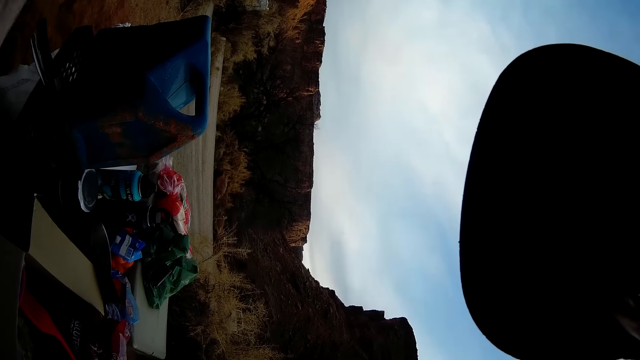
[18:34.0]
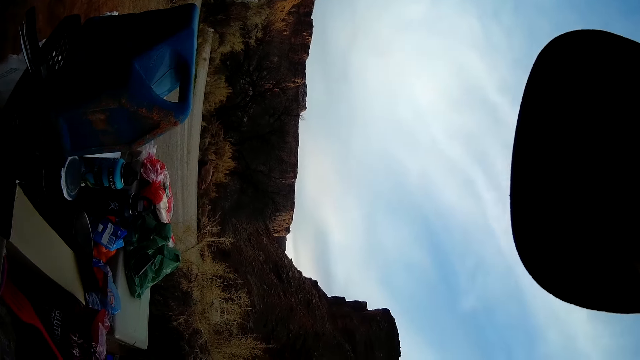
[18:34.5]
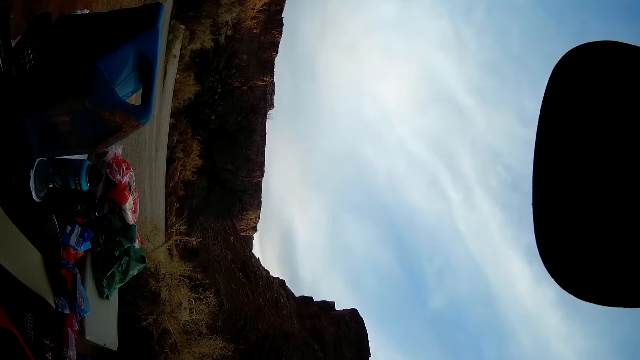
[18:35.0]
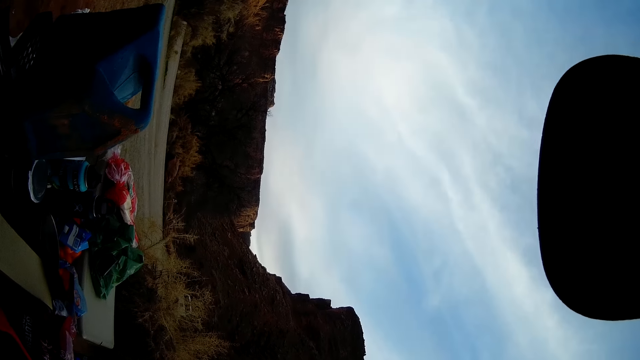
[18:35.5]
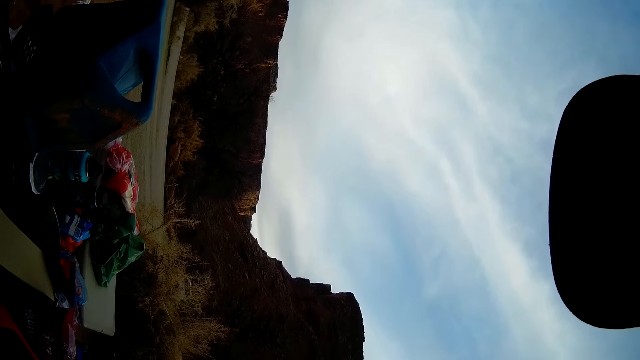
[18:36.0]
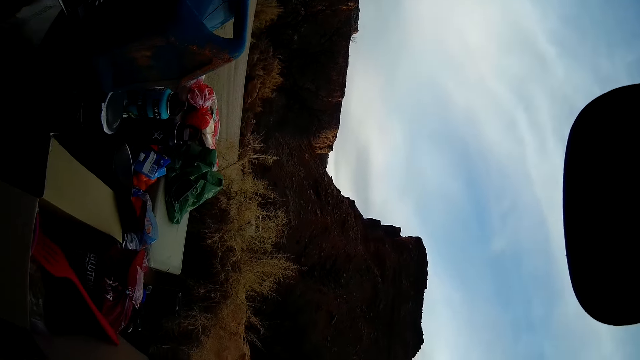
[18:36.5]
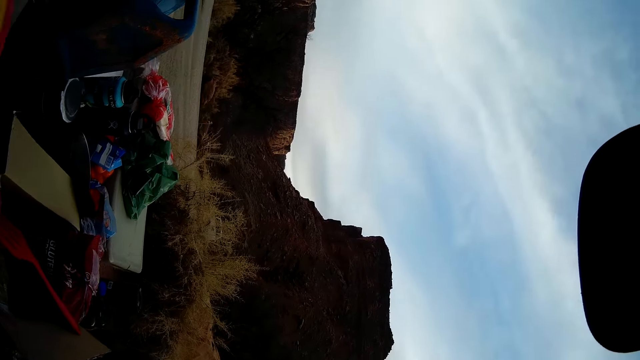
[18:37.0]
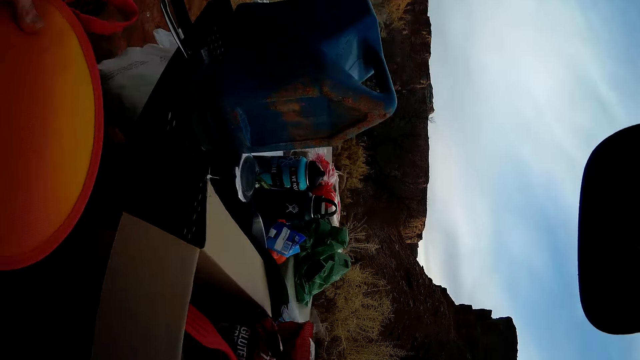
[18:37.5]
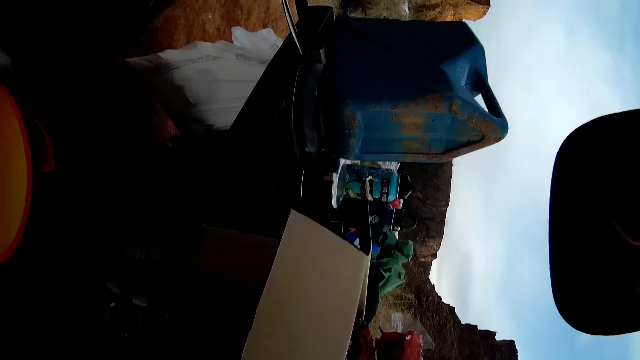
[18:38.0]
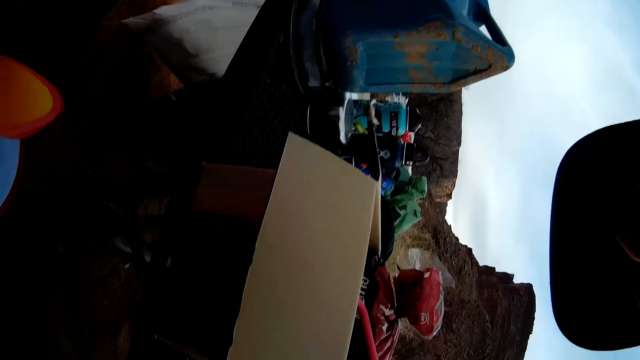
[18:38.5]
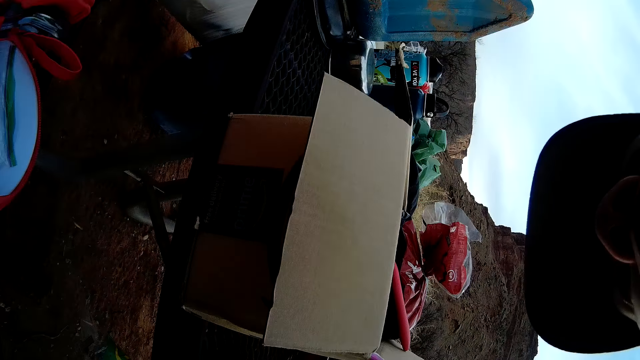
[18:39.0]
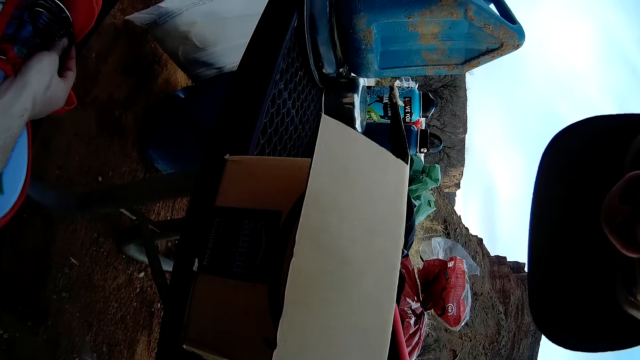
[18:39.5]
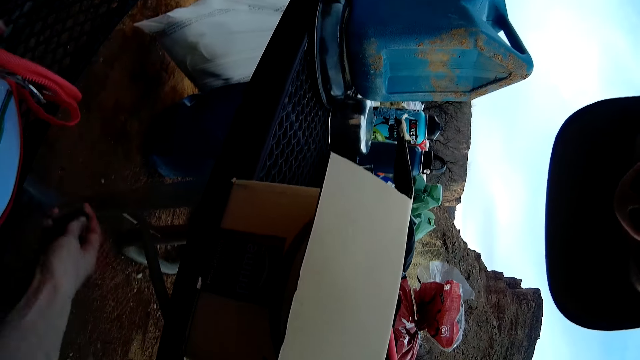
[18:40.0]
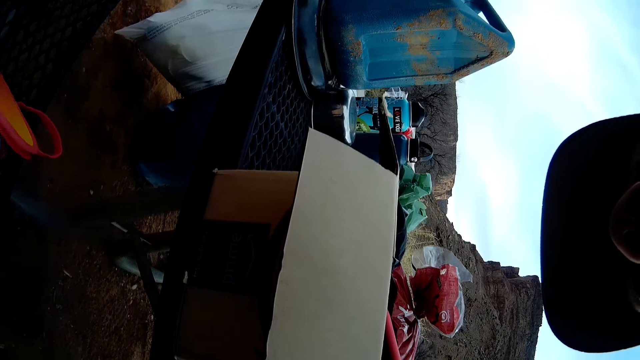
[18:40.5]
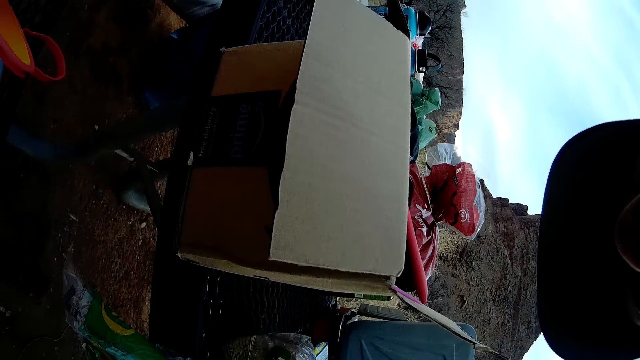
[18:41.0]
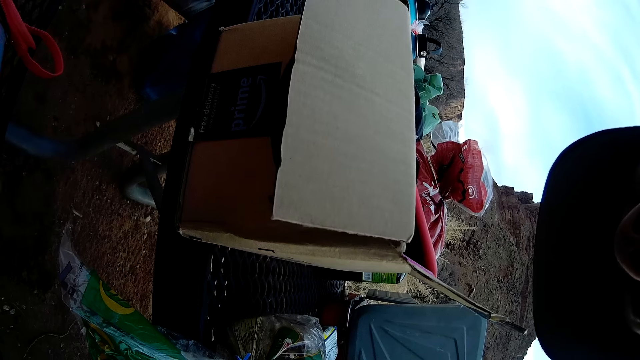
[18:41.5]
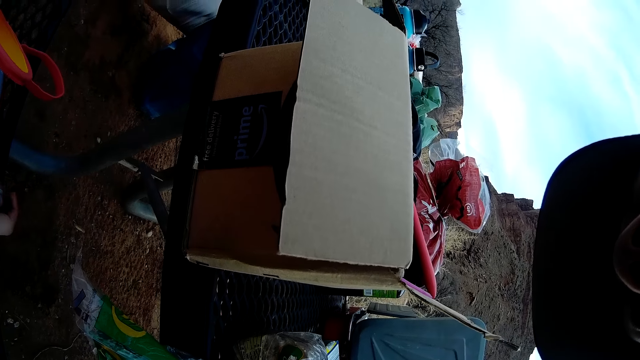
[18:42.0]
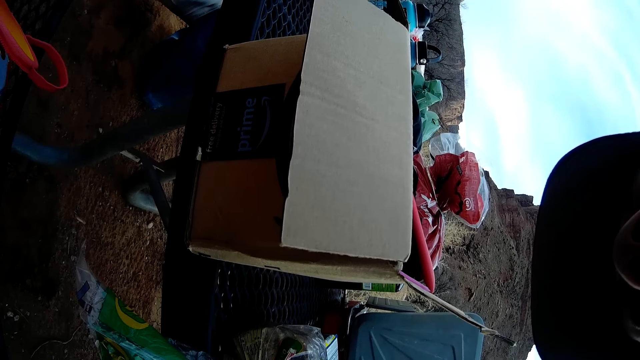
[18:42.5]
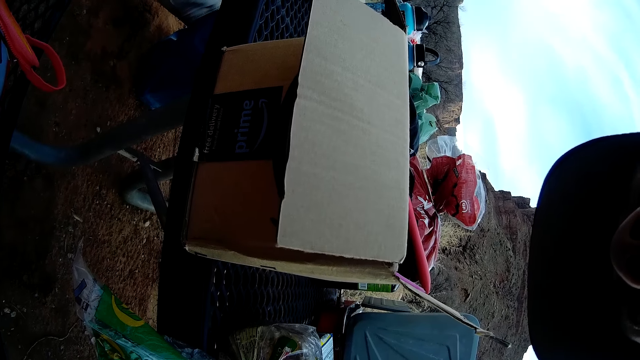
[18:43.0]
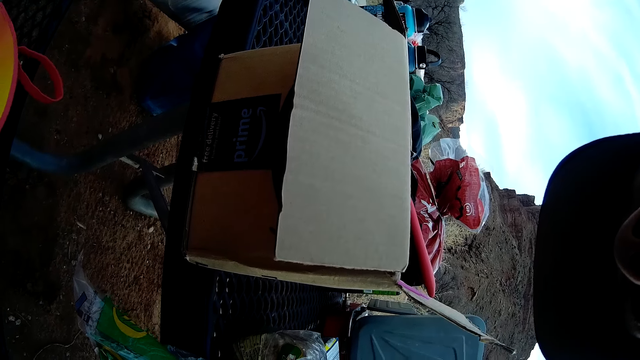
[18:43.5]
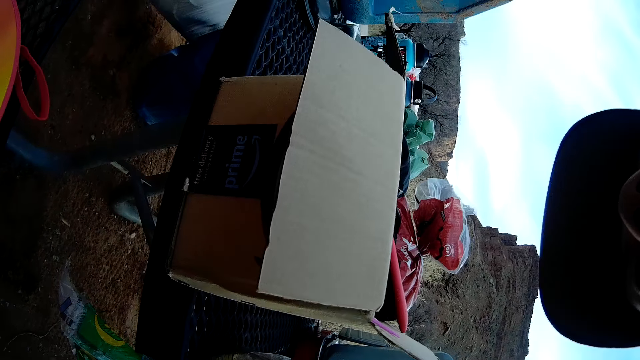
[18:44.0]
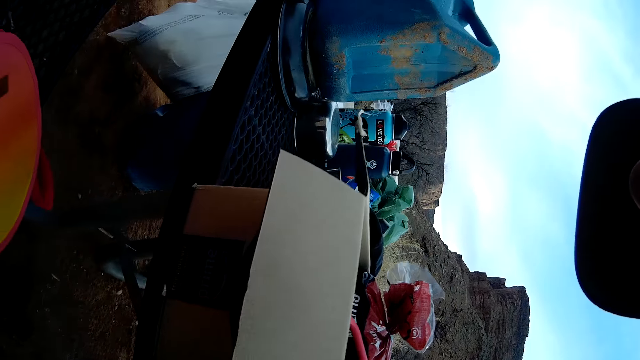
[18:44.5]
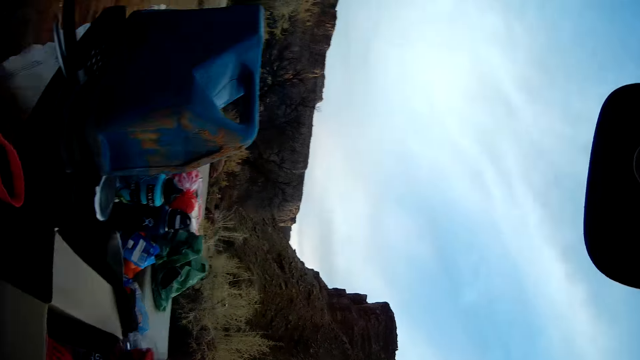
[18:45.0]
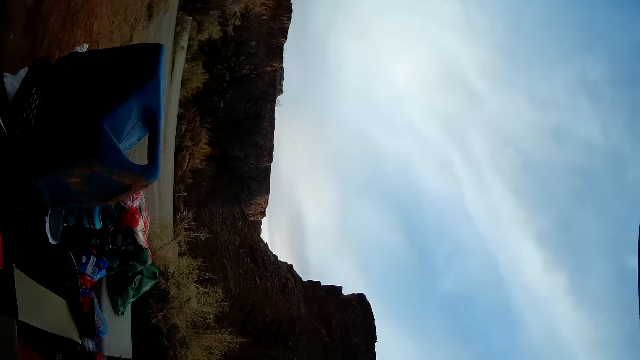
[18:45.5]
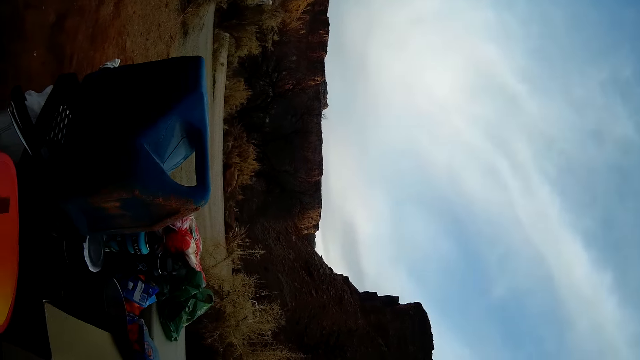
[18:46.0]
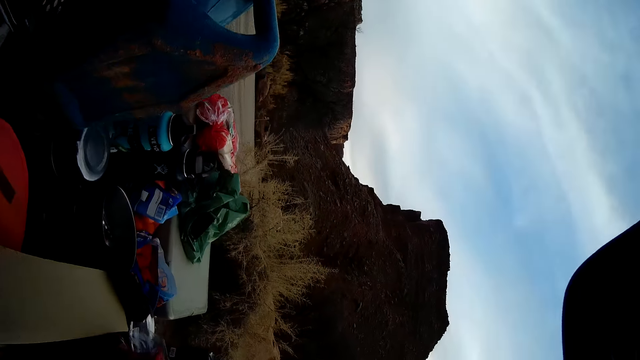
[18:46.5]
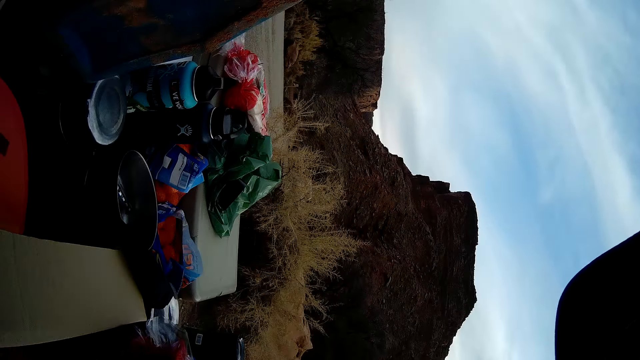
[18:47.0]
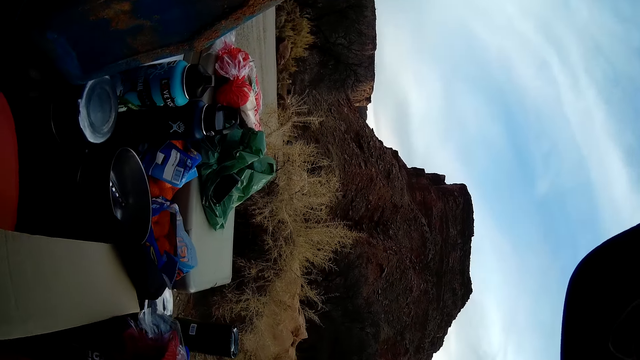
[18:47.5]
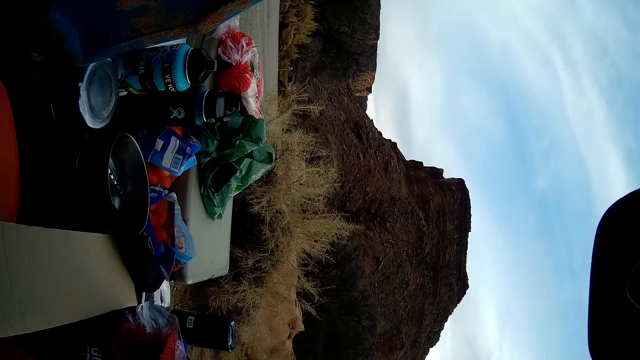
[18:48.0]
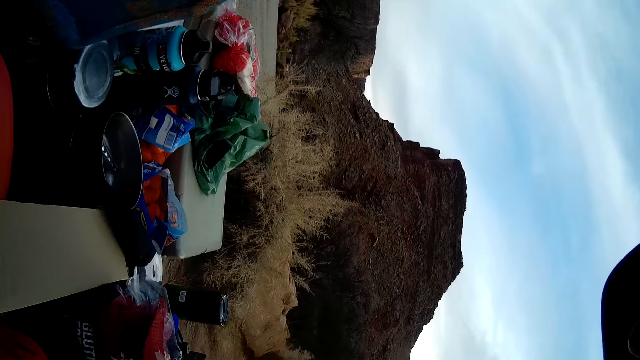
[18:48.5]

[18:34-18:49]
The camera wearer opens a cutlery bag. They remove a spoon from the cutlery bag. They search in the bag. They close the cutlery bag and put the cutlery bag on the table. They pick up the bag on the ground.

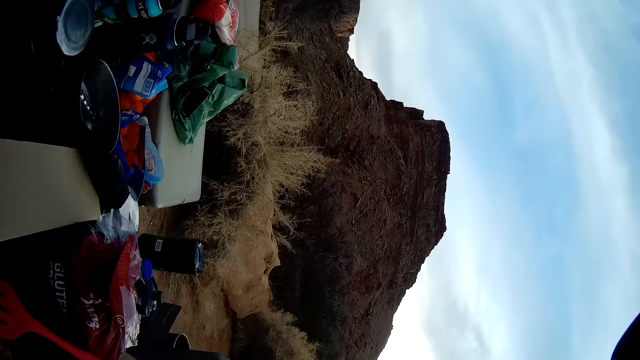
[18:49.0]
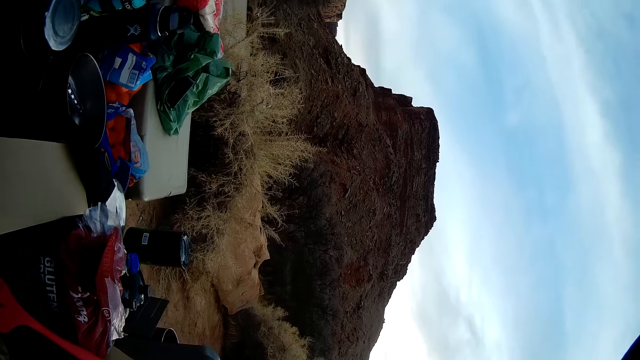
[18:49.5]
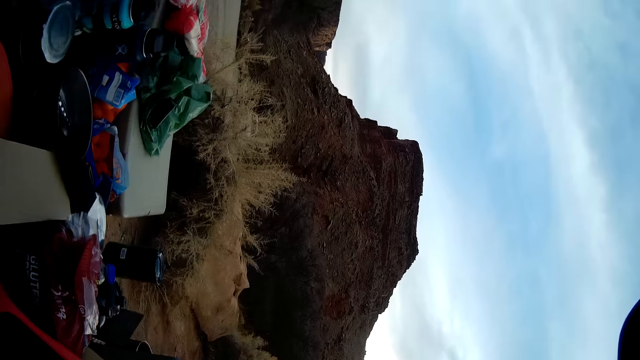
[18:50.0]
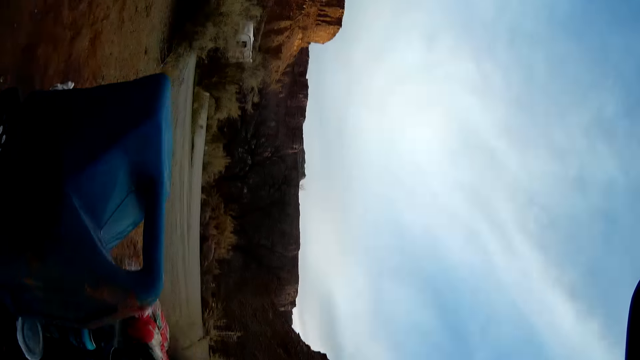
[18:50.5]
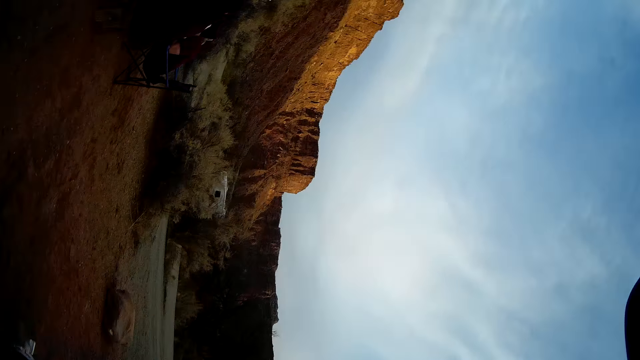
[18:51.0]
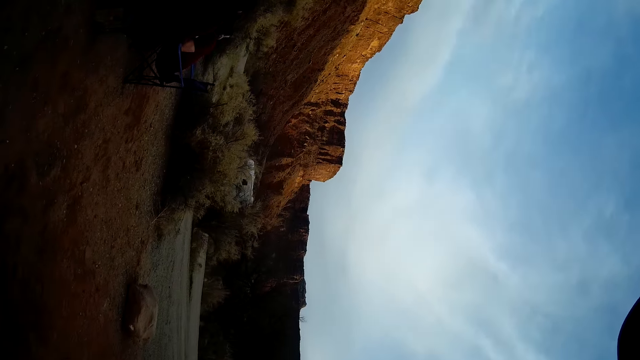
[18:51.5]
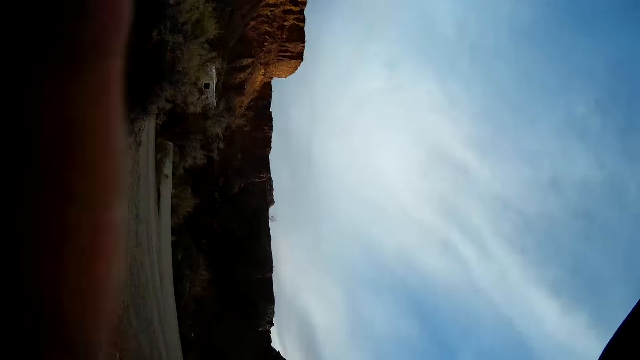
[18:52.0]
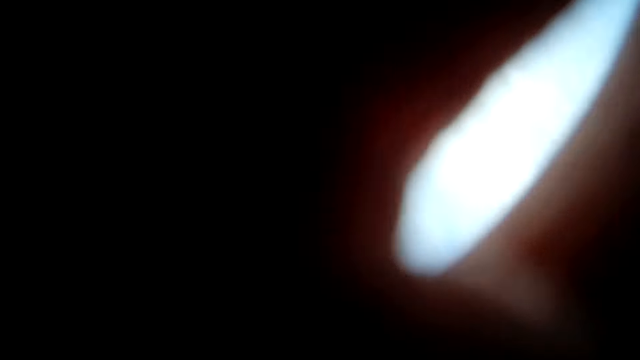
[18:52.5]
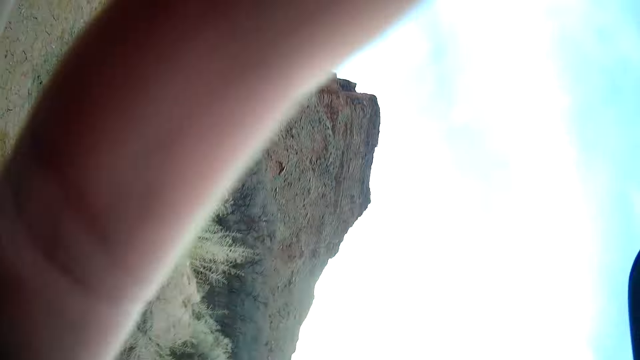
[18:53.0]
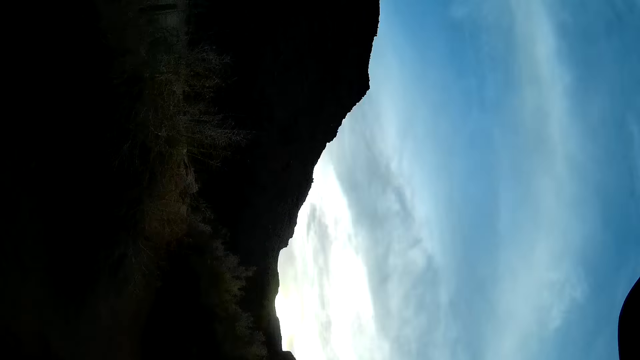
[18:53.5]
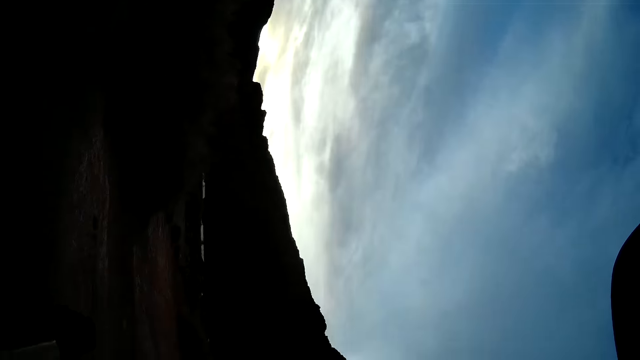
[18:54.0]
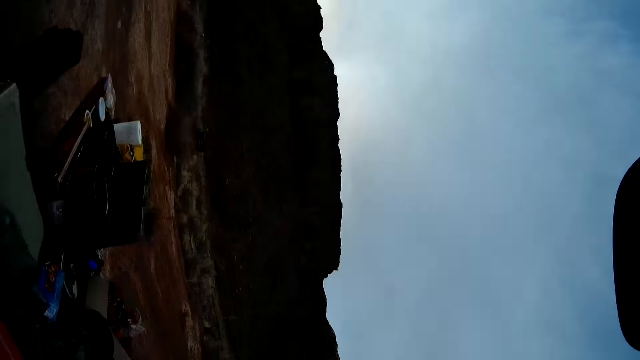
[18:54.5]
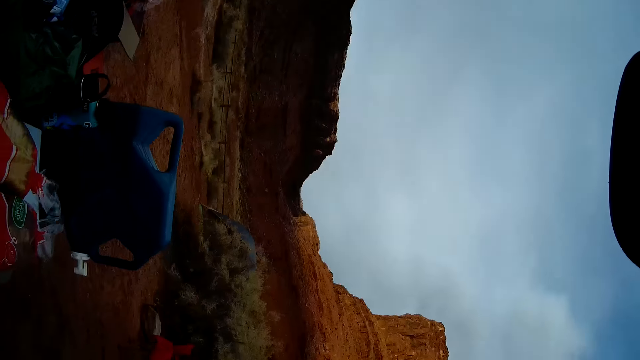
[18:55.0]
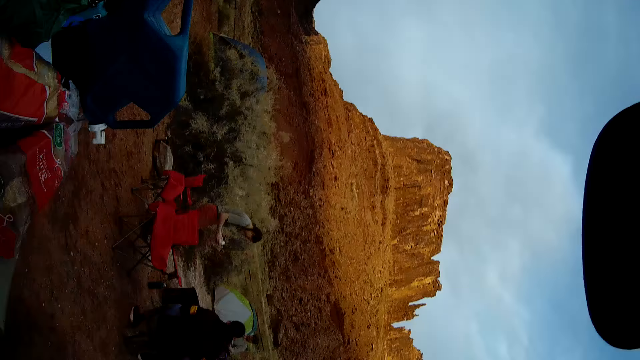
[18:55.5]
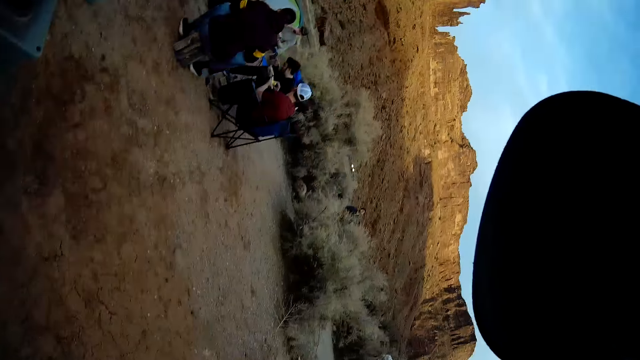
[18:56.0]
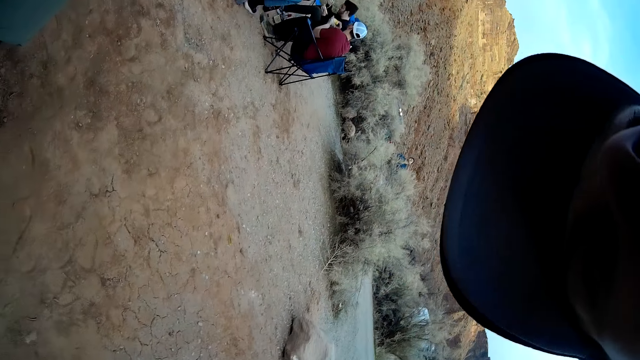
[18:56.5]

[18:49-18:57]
The camera wearer walks on the field. They adjust the camera on the head. They turn around. They walk on the field.
